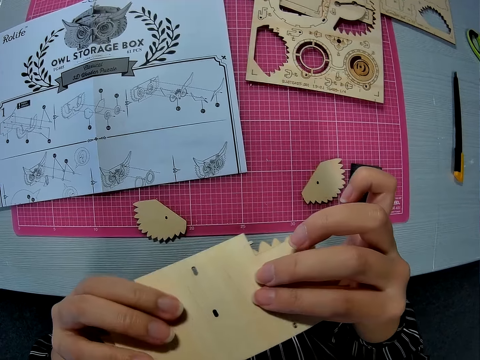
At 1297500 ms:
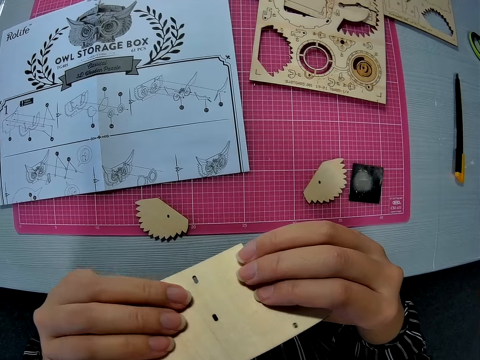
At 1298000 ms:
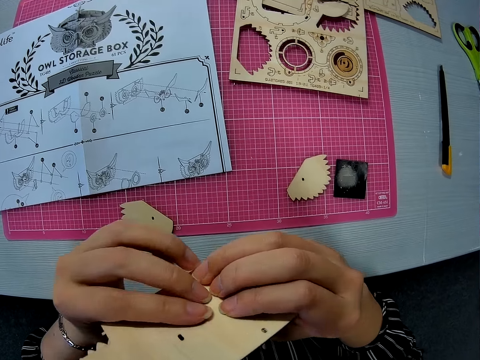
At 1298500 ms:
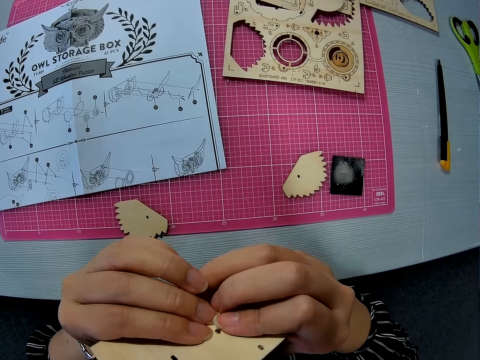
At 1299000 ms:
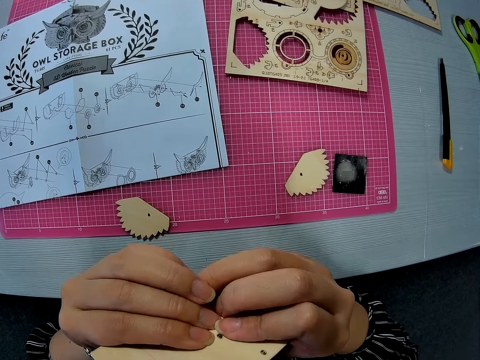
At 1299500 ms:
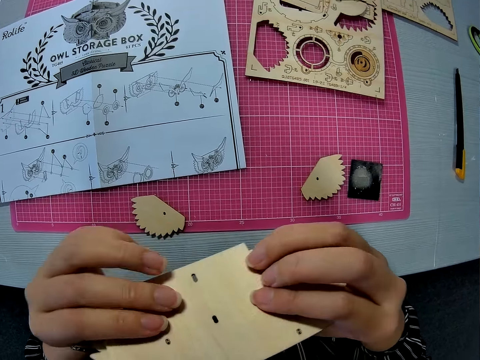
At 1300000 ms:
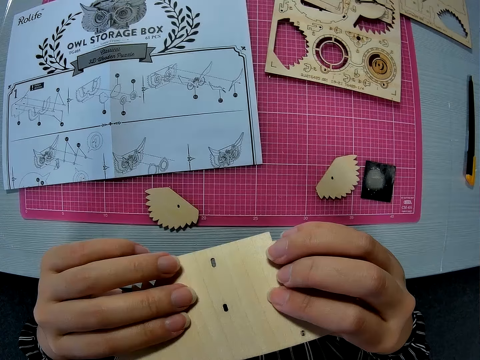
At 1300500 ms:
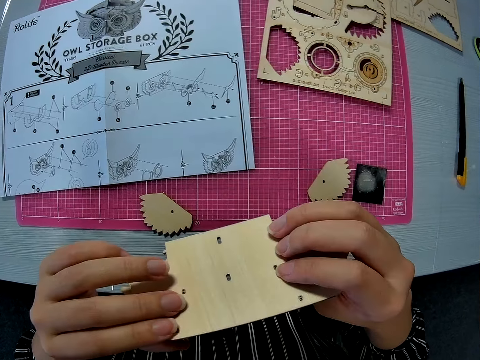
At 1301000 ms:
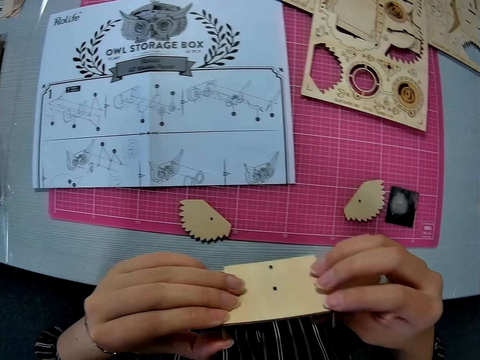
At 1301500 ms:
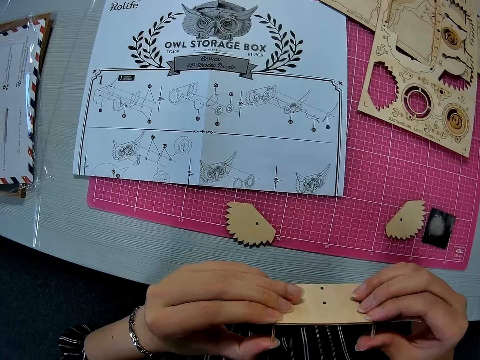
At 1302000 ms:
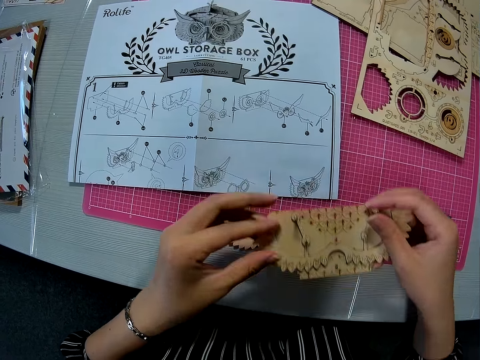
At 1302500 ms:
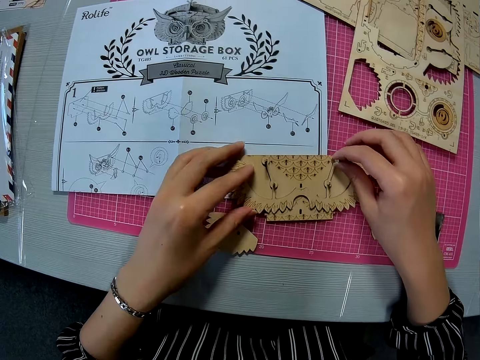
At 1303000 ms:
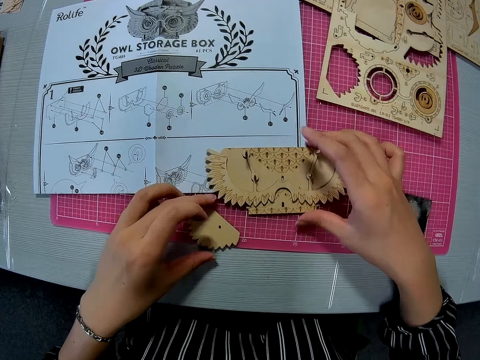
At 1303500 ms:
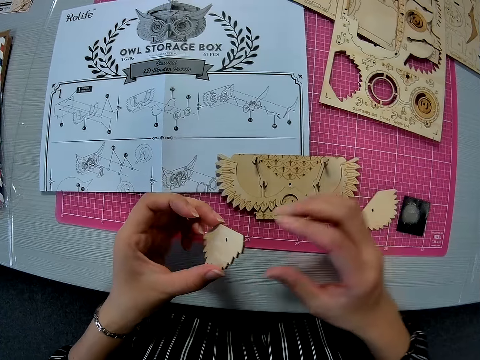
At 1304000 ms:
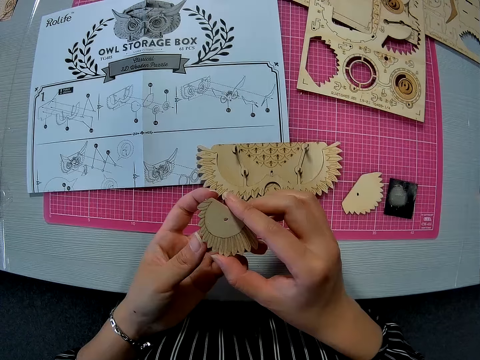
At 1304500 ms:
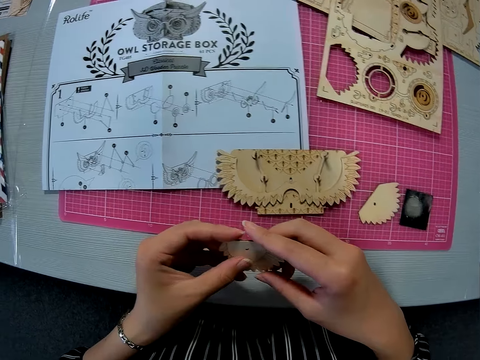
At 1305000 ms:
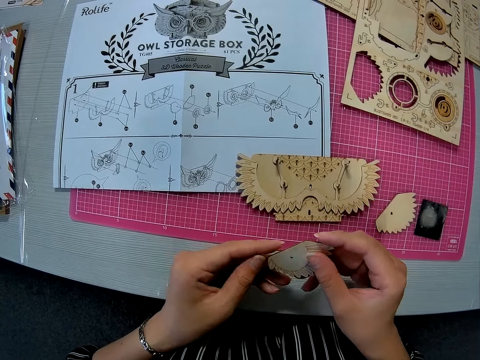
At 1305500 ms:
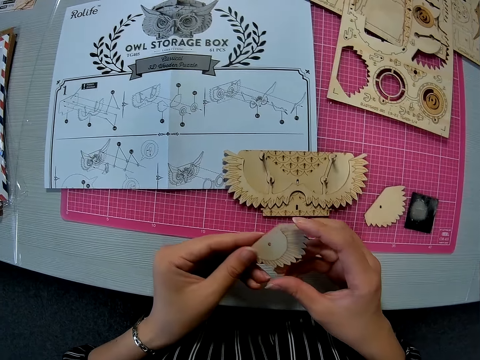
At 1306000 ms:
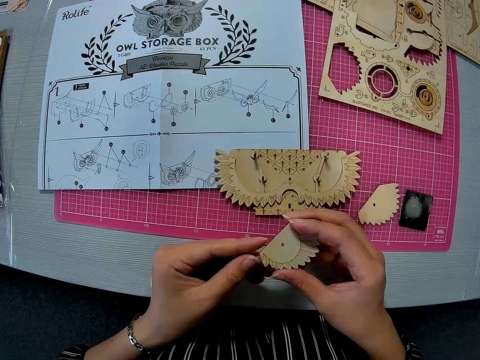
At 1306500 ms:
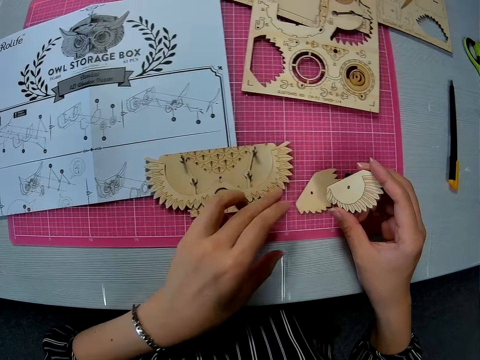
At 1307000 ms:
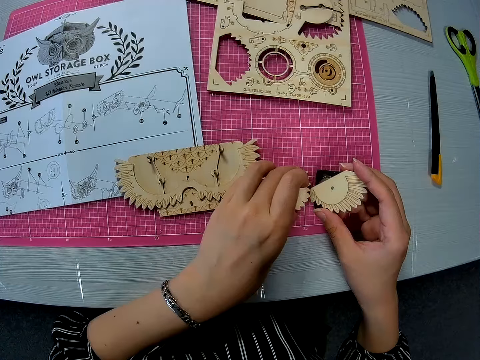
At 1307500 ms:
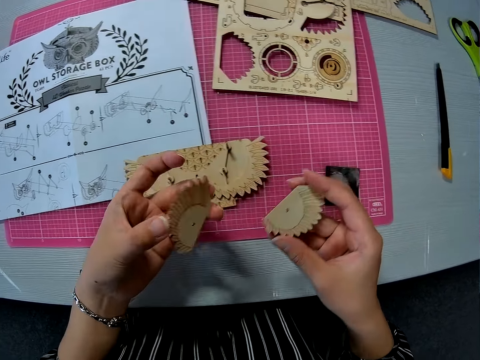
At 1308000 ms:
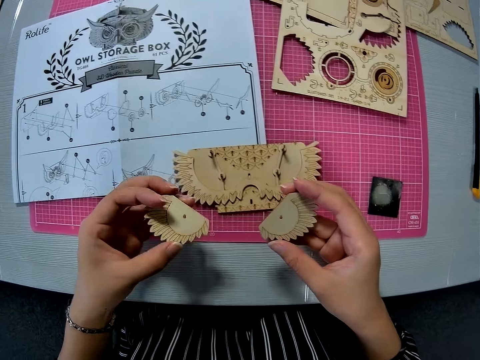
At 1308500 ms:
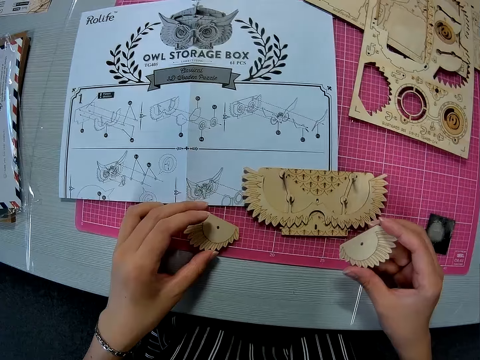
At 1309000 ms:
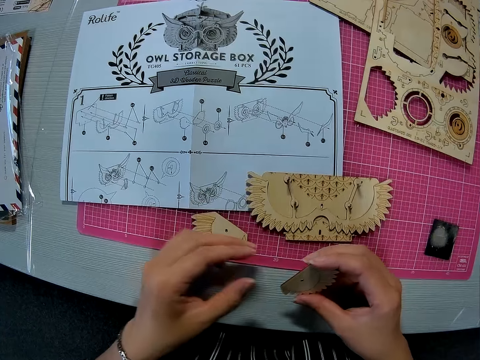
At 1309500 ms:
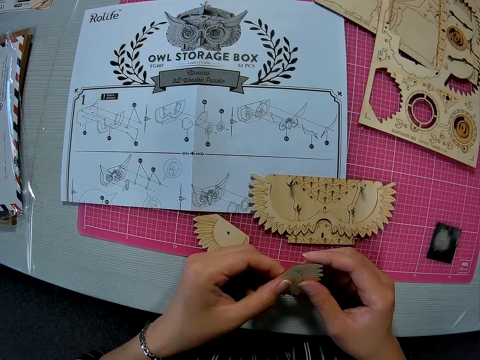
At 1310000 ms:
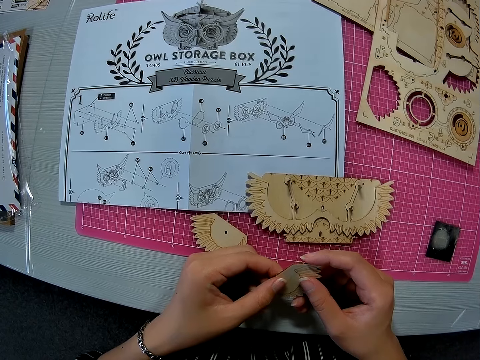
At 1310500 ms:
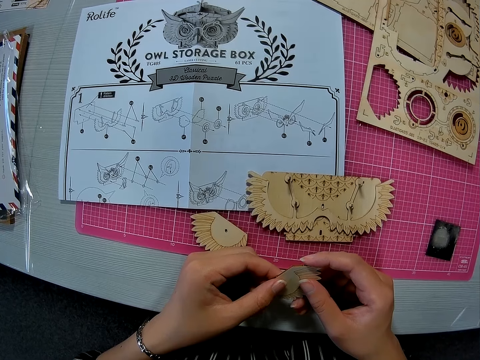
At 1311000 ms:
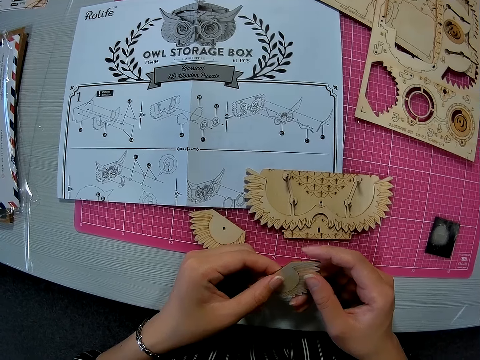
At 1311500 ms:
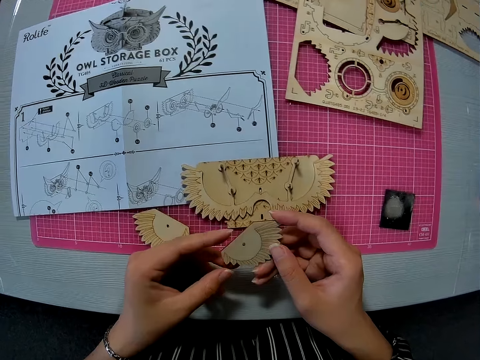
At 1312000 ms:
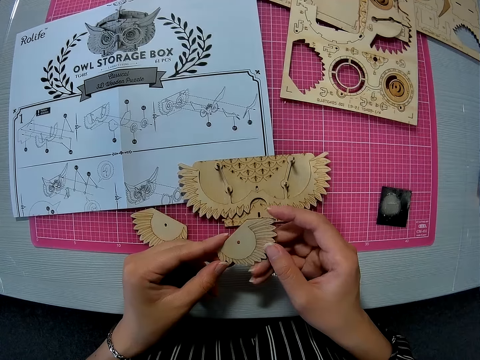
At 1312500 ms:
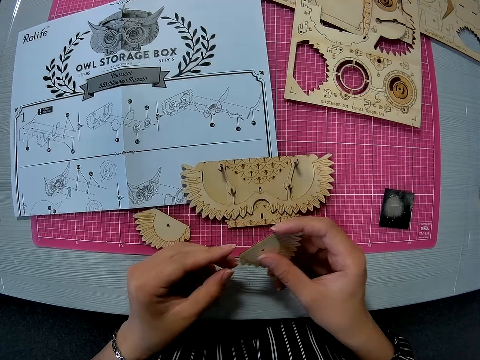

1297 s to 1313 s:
The camera wearer drops the pegged piece on the instruction paper. She picks up the carved piece on the pink sheet with her left hand. She holds the carved piece with both hands. She picks up the other carved piece with her left hand. She drops the carved piece on the pink sheet. She holds the carved piece in her right hand with both hands.

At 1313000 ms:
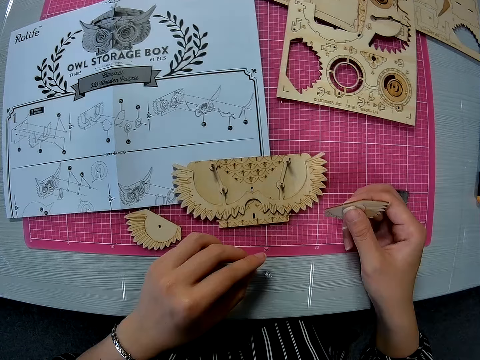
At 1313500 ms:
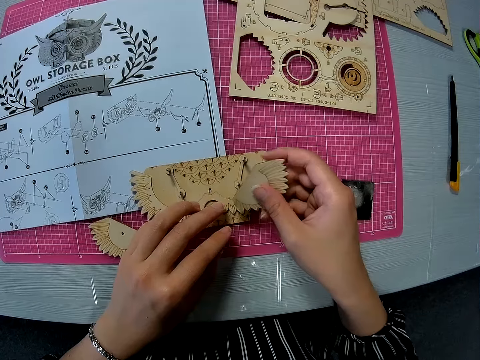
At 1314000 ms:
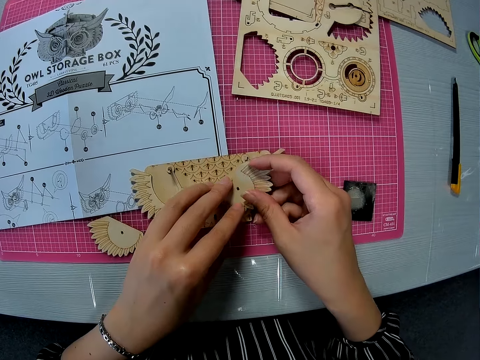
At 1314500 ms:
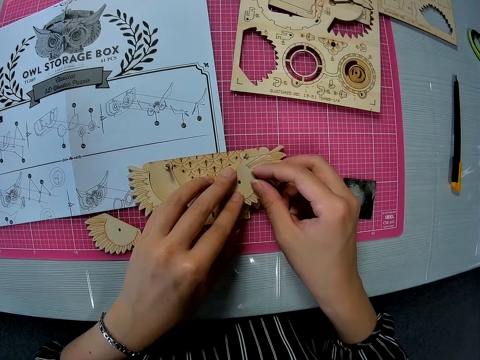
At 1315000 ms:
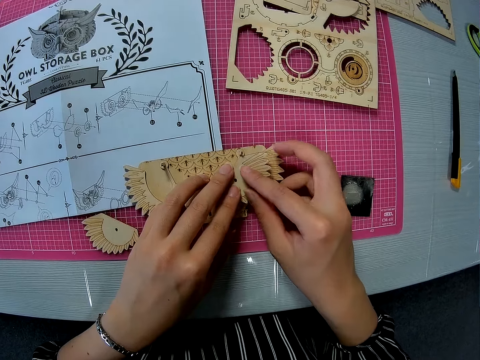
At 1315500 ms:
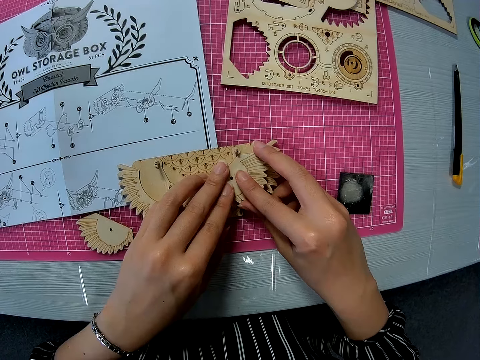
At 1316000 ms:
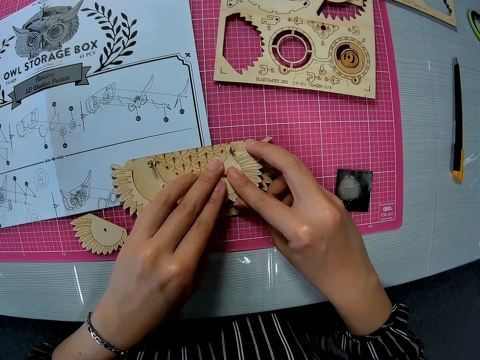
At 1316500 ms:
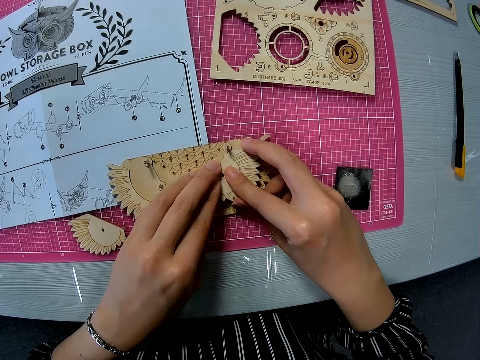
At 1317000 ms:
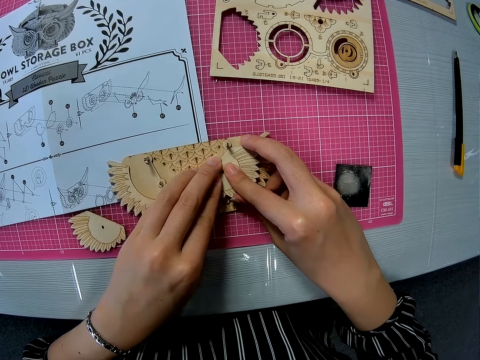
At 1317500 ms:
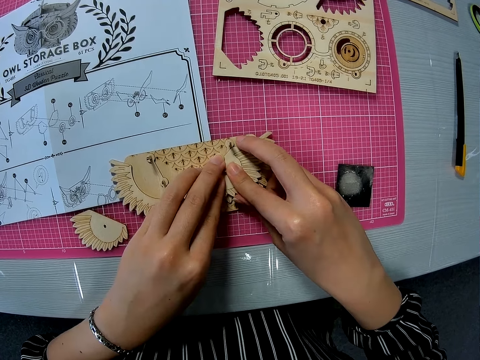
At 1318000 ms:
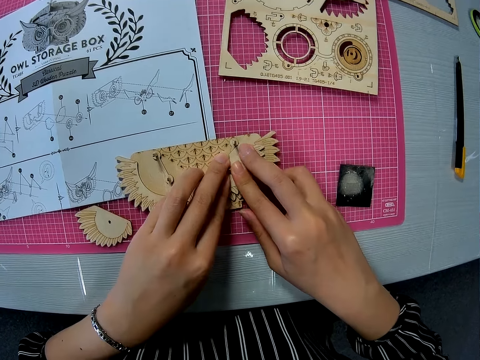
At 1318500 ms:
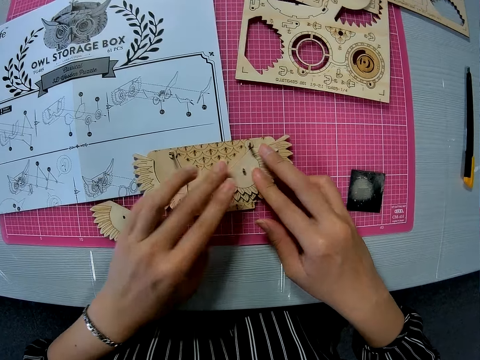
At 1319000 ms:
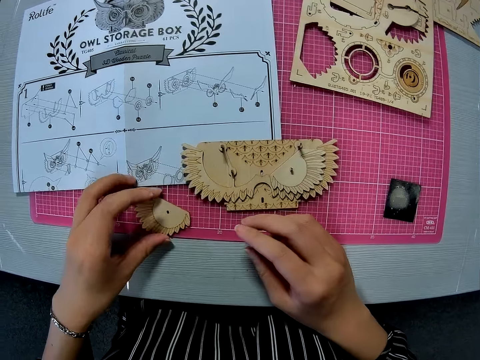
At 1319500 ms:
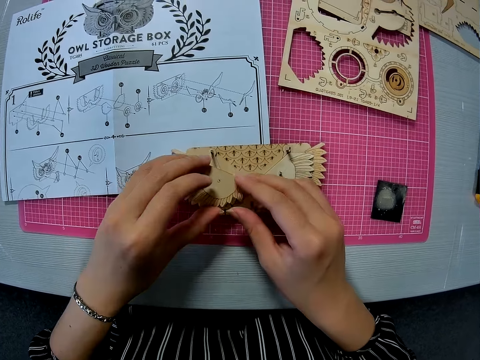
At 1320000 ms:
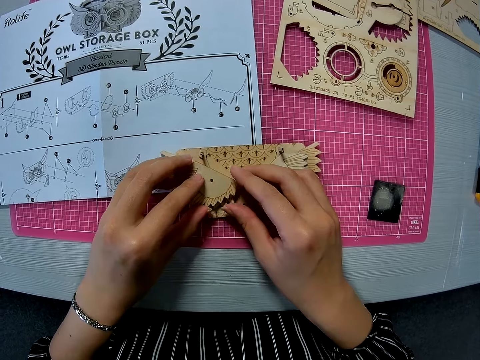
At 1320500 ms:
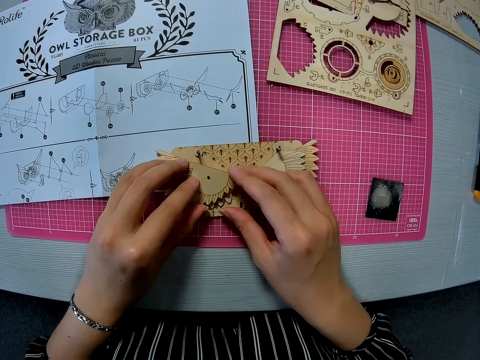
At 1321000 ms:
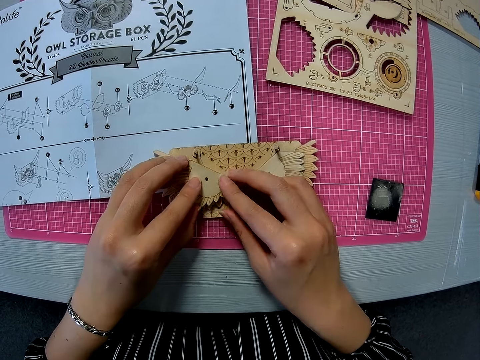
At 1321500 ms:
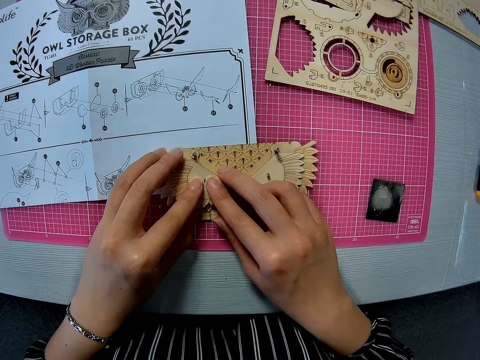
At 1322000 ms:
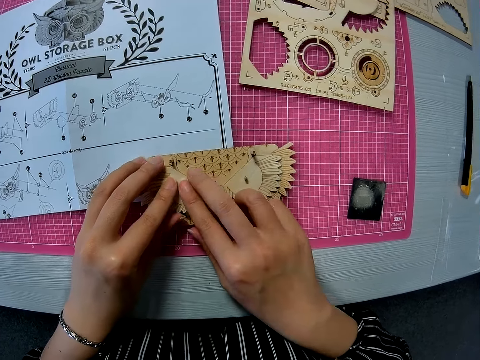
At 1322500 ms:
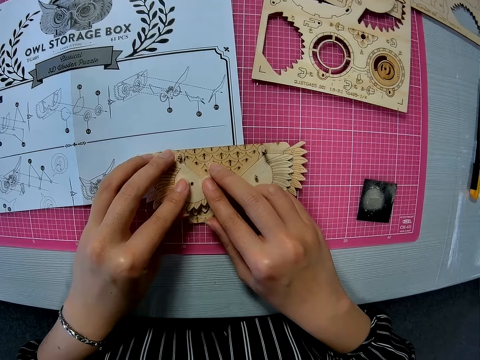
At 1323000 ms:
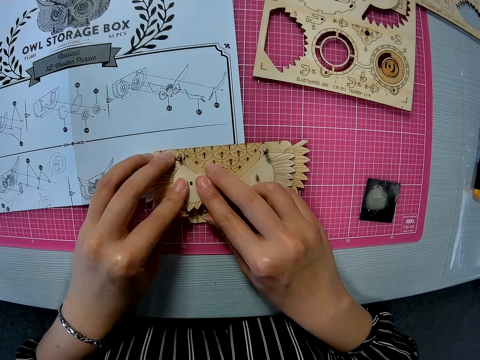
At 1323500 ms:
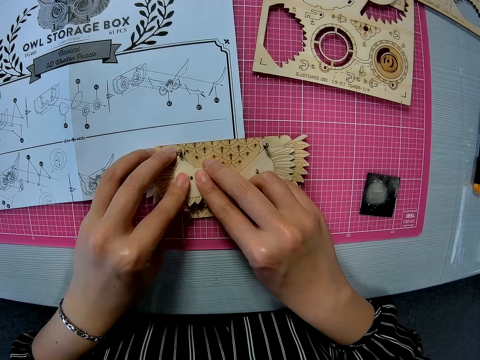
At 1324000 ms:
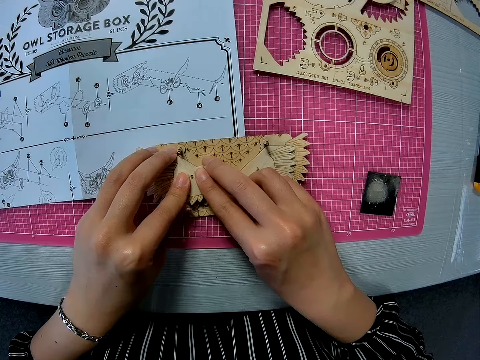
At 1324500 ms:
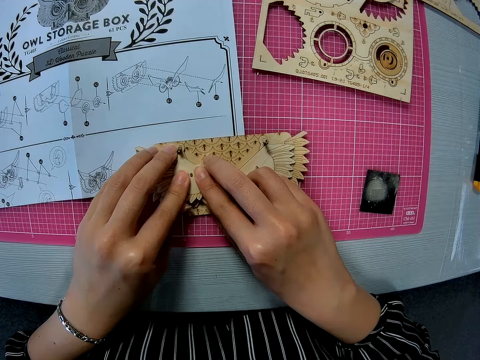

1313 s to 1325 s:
The camera wearer places the carved piece or crafting material on the pegged piece on the cutting mat with her right hand. She fixes the crafting materials together. She picks up the other carved piece on the pink sheet with her left hand. She places the carved piece on the pegged piece. She fixes the crafting material together.
